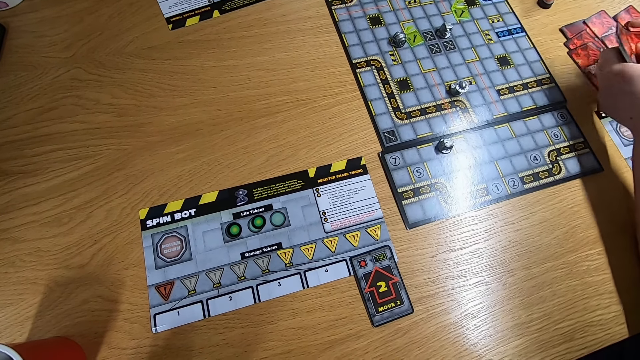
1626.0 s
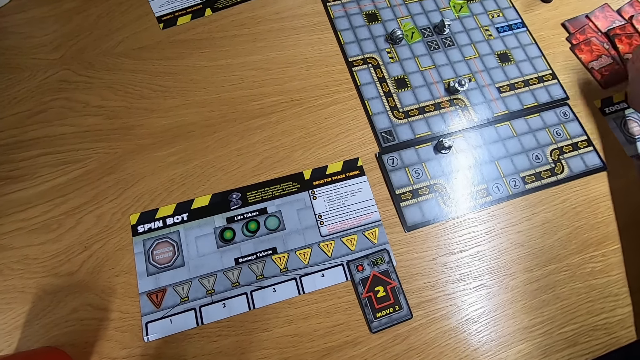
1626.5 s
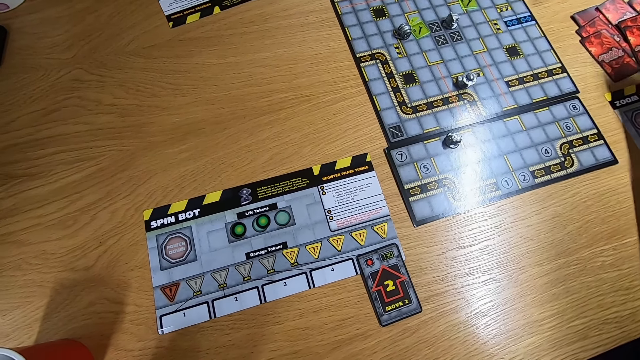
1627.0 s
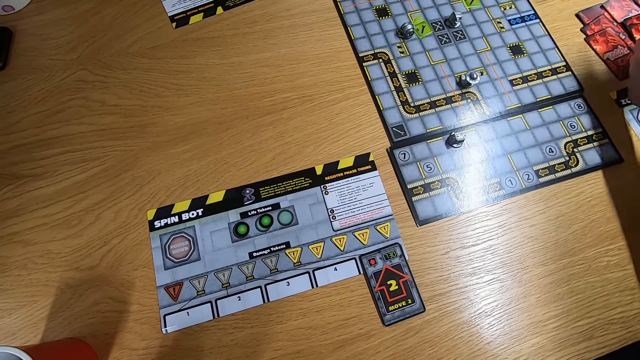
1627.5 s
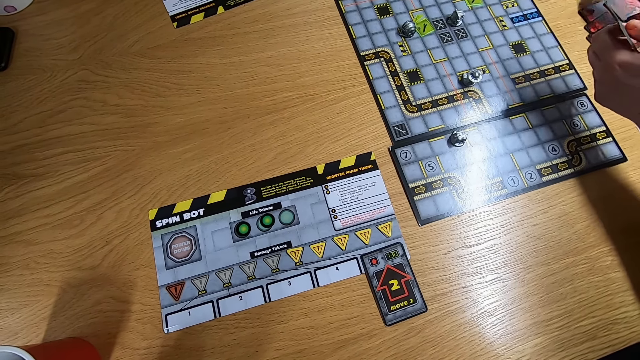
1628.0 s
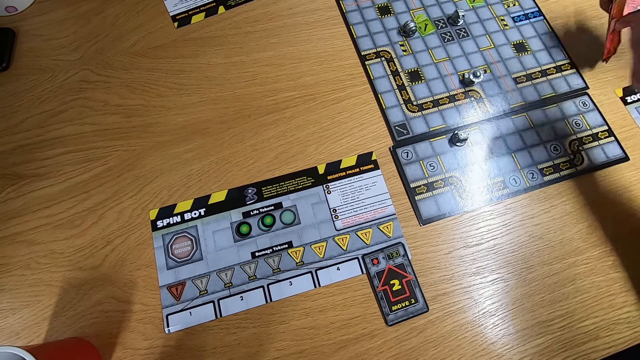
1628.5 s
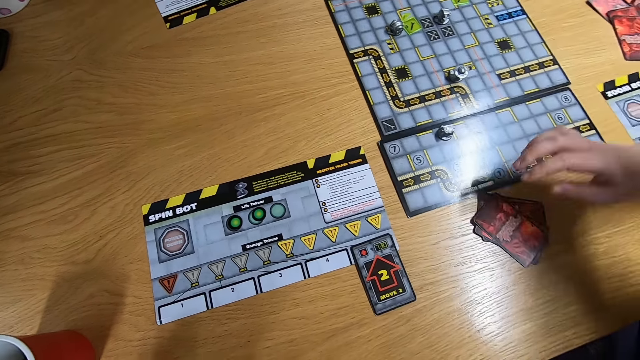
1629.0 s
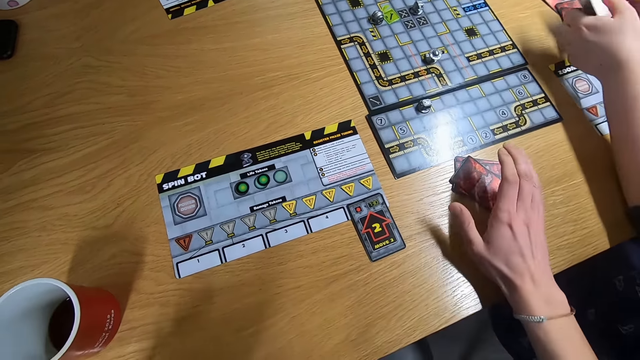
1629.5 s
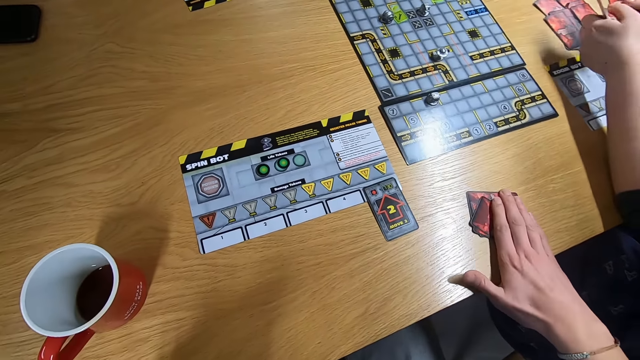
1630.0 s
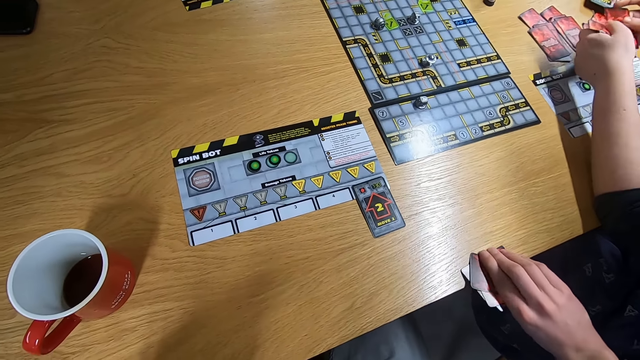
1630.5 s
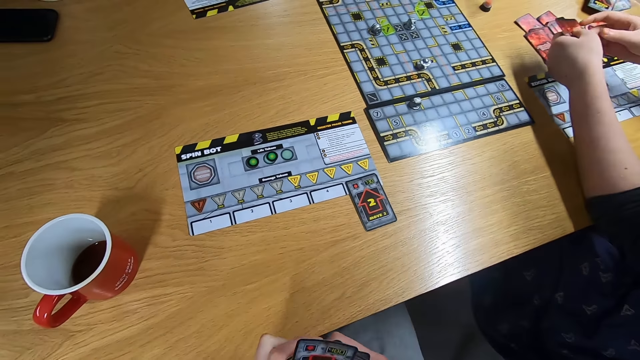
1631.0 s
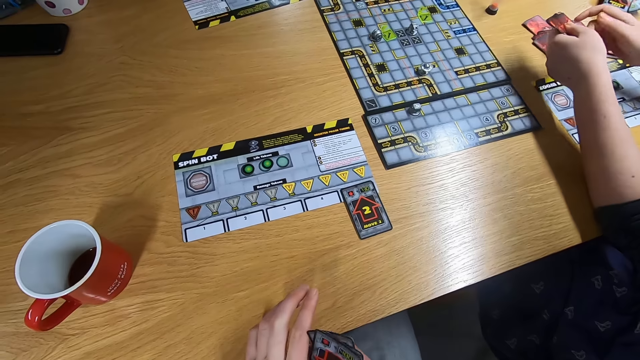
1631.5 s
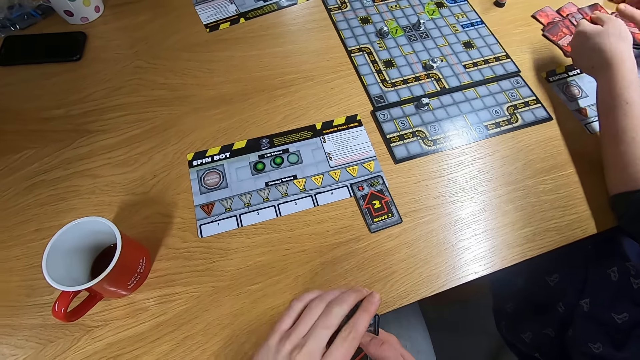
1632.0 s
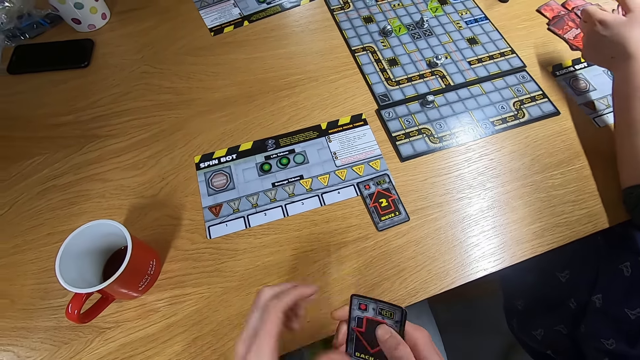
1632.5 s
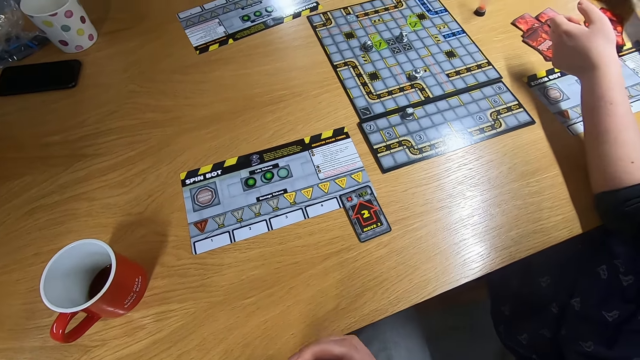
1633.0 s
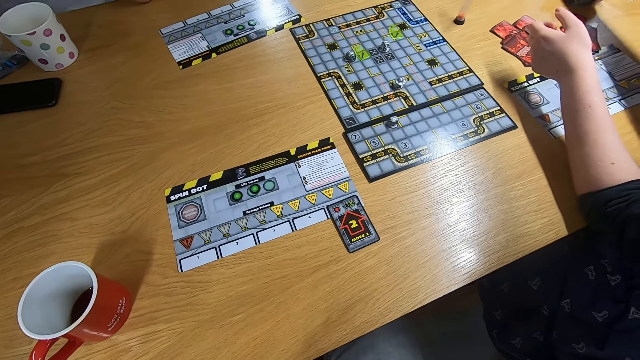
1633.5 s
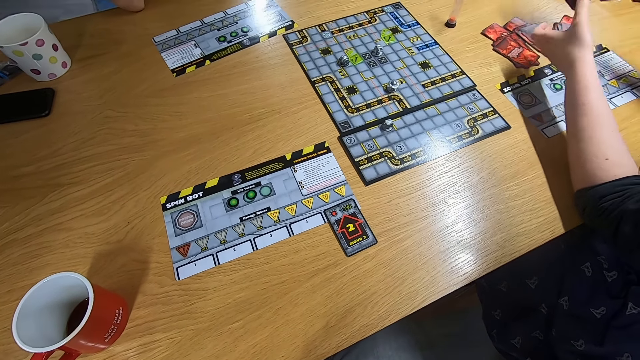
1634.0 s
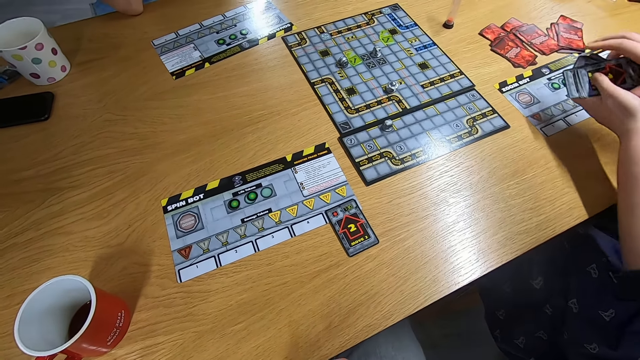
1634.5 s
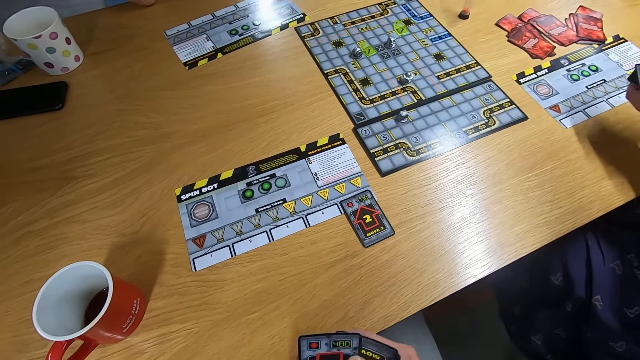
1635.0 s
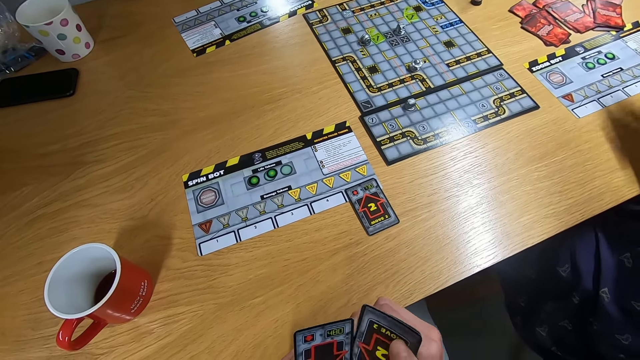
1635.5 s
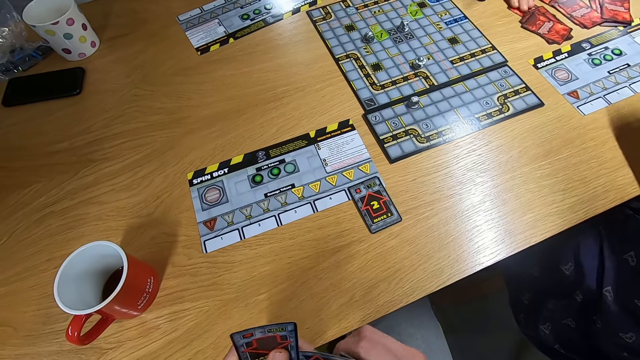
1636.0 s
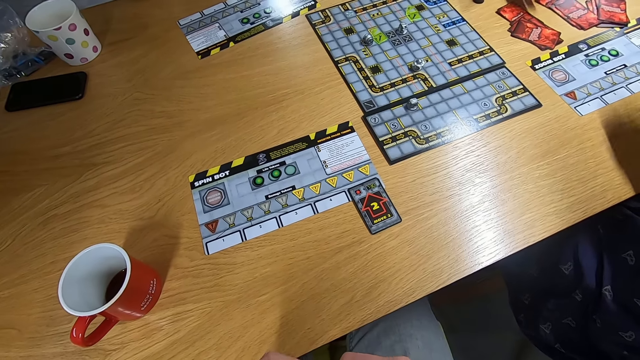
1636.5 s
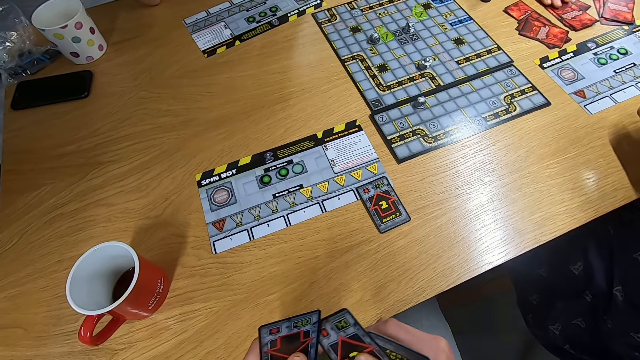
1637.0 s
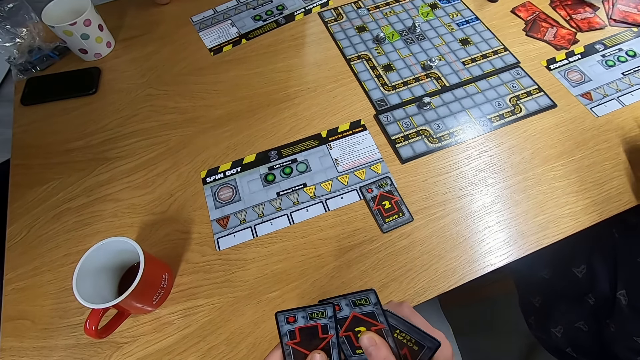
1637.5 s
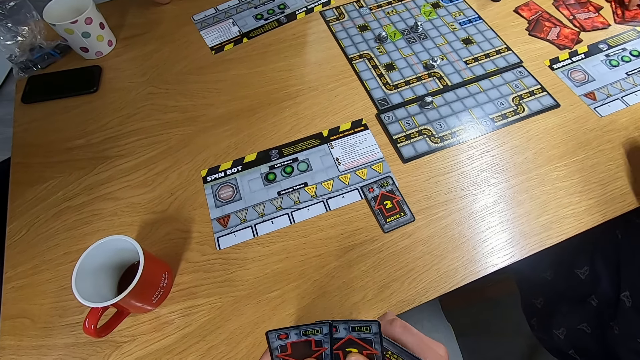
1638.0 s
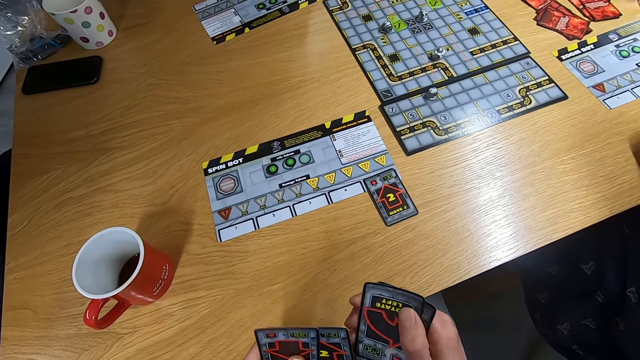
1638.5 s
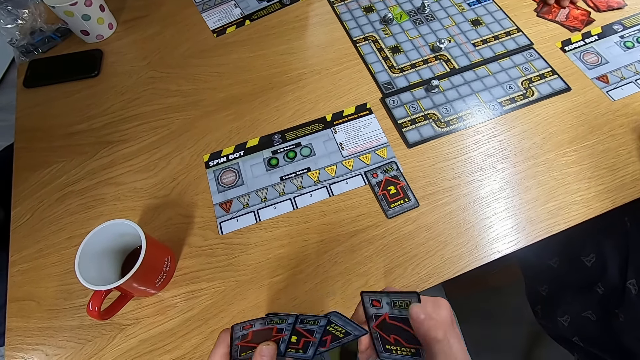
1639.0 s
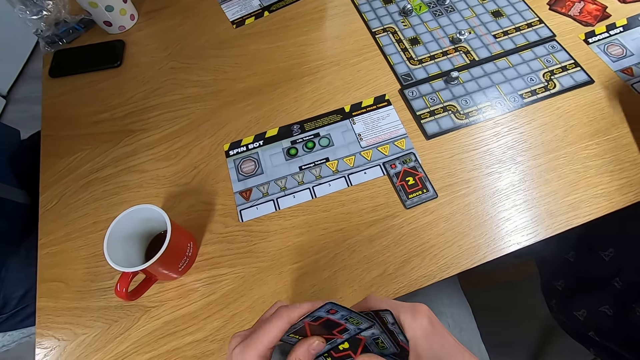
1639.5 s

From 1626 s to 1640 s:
A lady picks up the cards with the right hand. Another lady drops the cards on the desk. The first lady shuffles the cards on the desk. The camera wearer picks up the card from the table with the left hand. They touch the cards with the right hand. The first lady picks up the card with the right hand and moves the cards to the left hand. The camera wearer spreads the cards on the hand. A man moves the cards on the desk. The camera wearer arranges the cards.

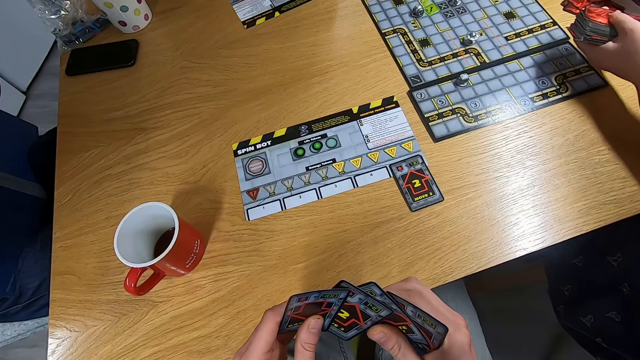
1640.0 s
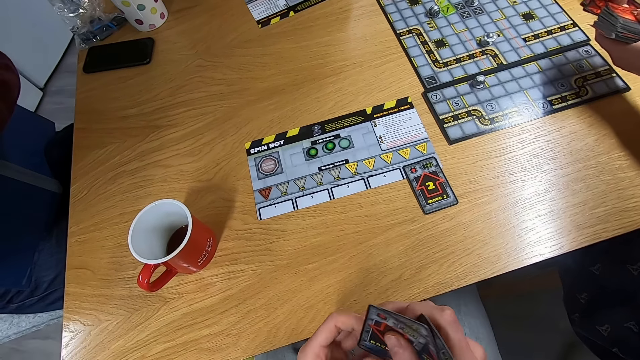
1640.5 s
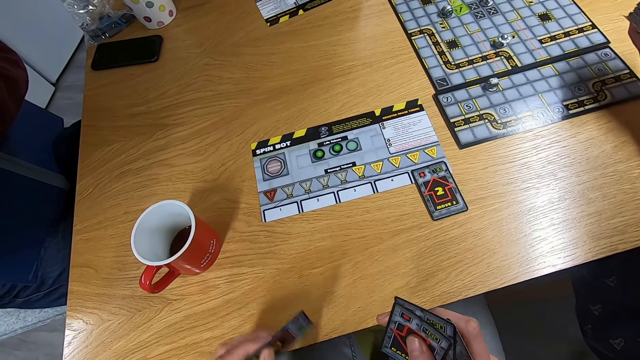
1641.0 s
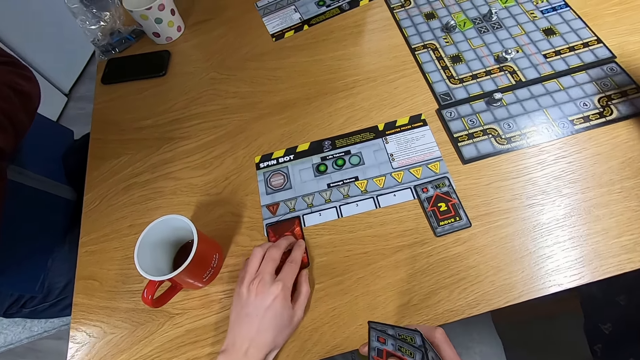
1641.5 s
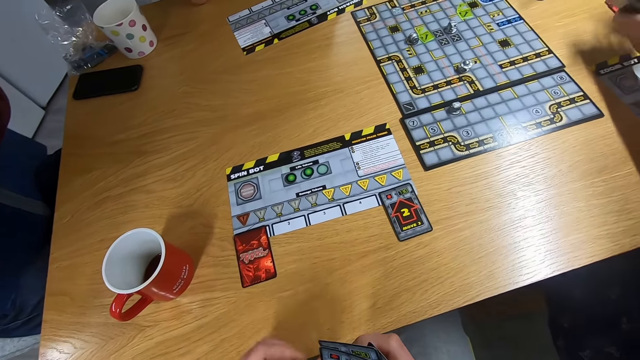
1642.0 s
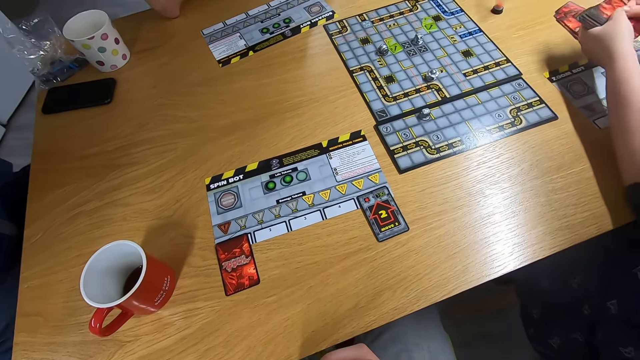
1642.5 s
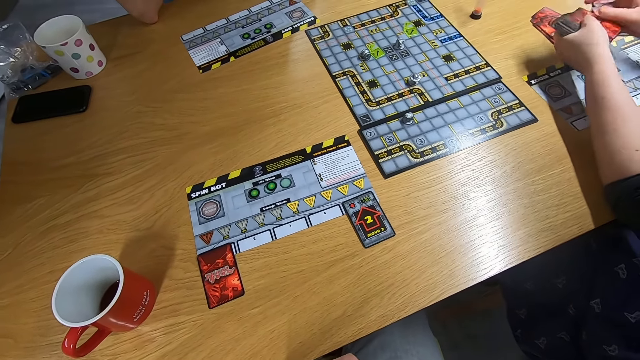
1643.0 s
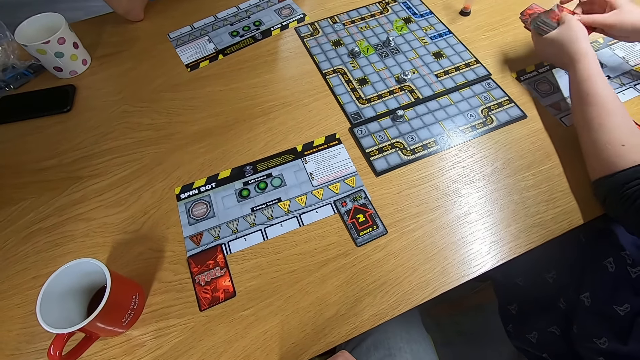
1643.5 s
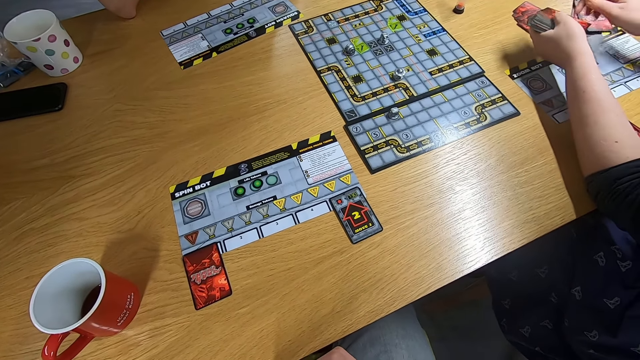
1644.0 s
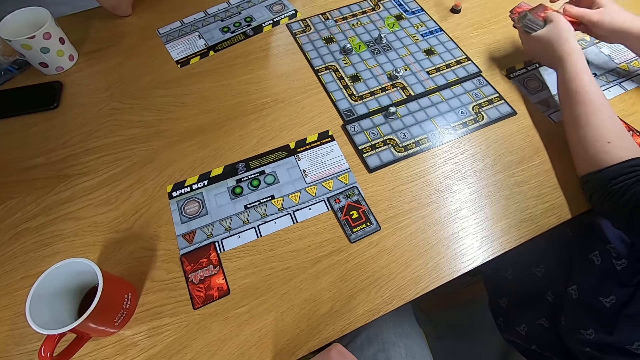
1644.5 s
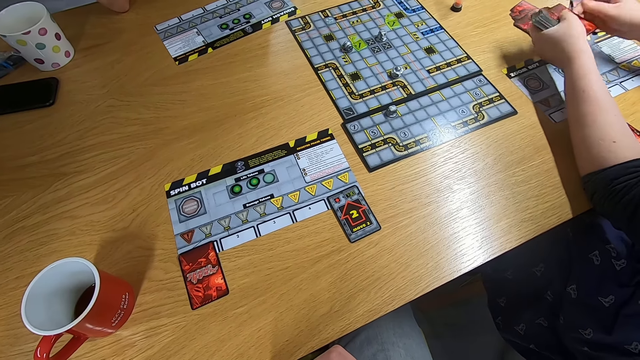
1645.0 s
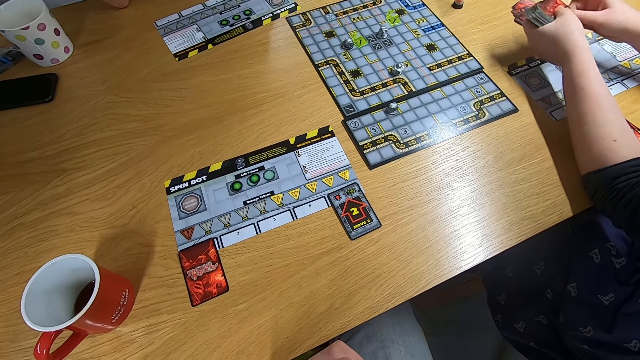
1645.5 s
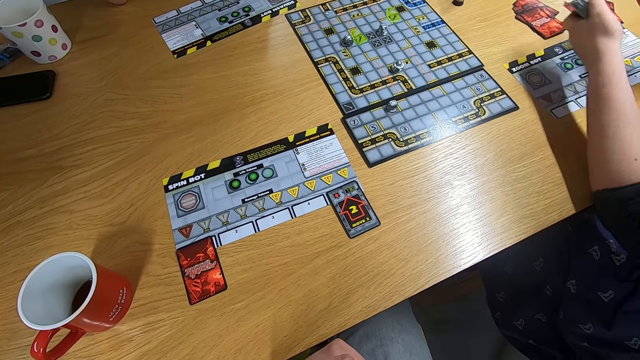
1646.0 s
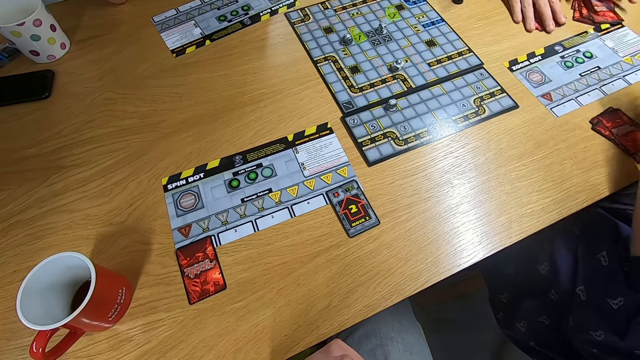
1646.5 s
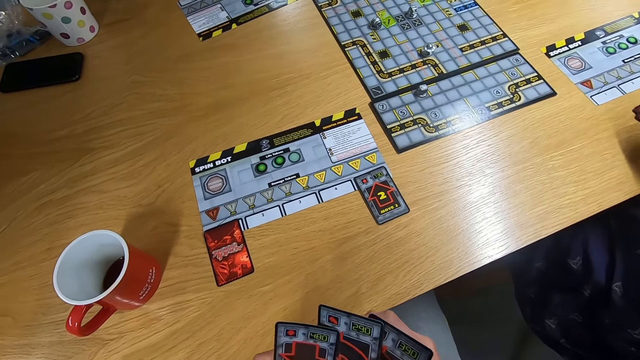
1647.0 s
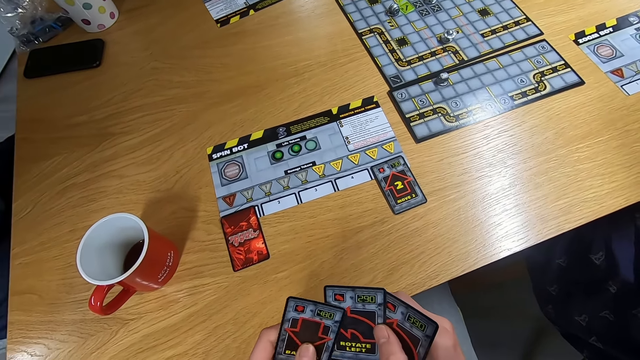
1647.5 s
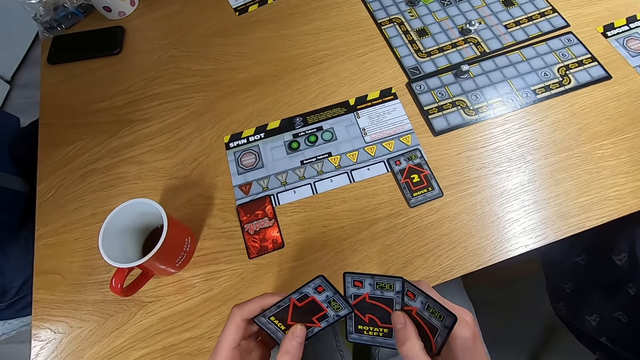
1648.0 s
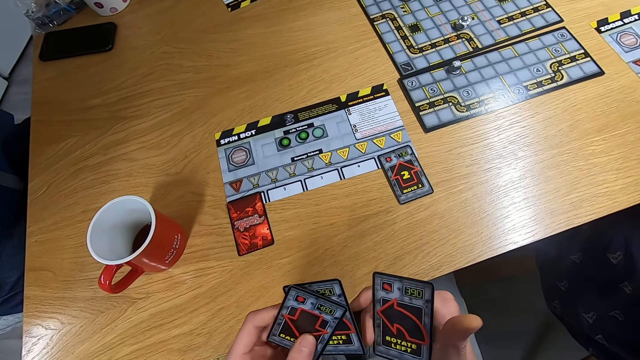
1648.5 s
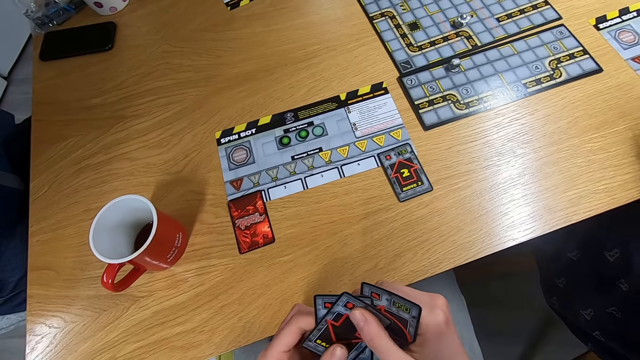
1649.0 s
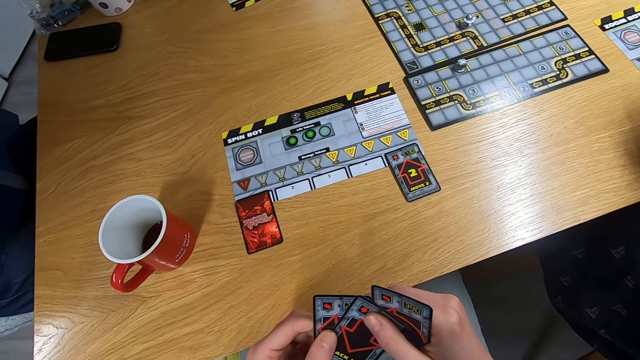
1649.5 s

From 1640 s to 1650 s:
A lady shuffles the playing cards. The camera wearer drops a card on the desk. They stare at the cards. A man moves the cards on the desk. The camera wearer touches the cards.
